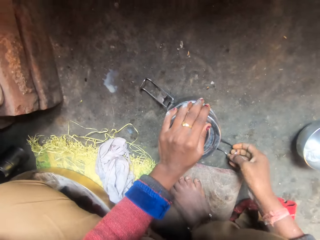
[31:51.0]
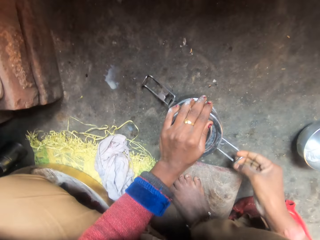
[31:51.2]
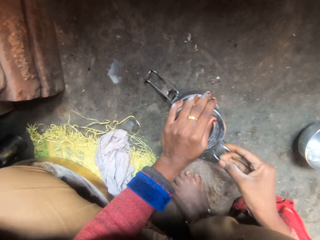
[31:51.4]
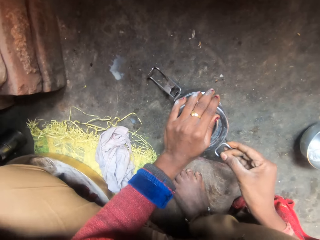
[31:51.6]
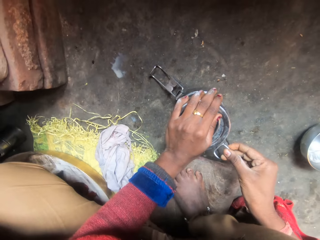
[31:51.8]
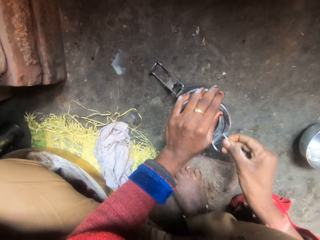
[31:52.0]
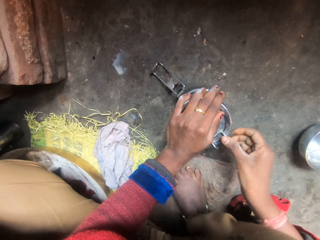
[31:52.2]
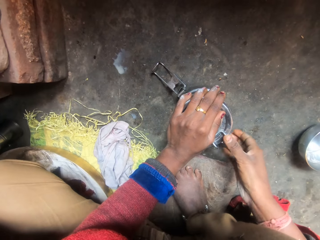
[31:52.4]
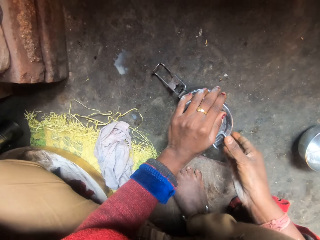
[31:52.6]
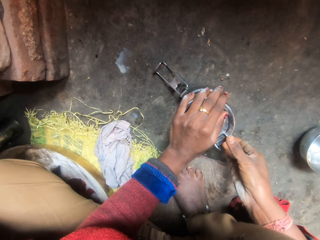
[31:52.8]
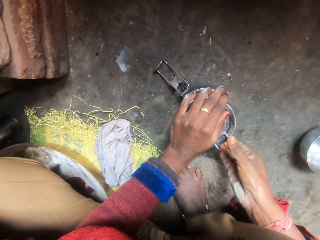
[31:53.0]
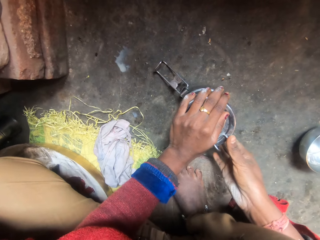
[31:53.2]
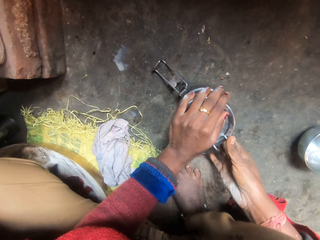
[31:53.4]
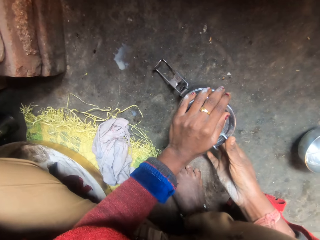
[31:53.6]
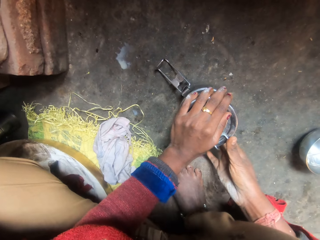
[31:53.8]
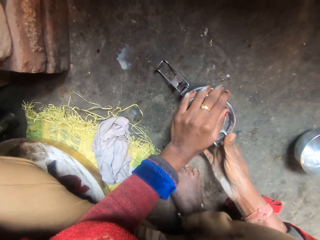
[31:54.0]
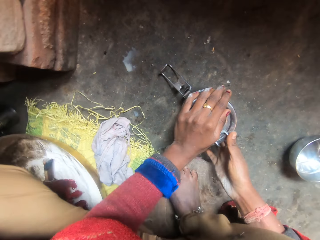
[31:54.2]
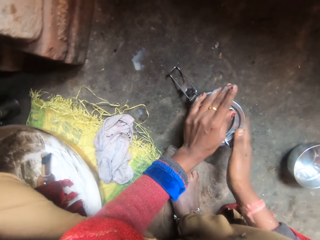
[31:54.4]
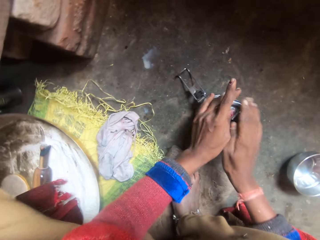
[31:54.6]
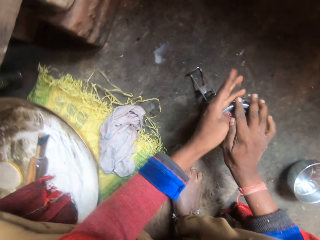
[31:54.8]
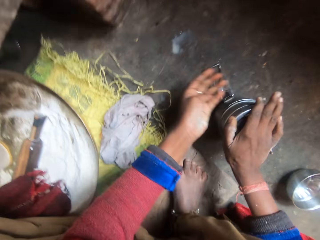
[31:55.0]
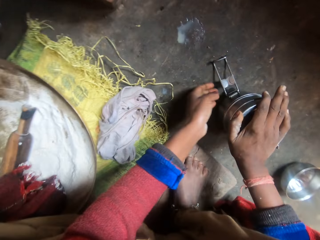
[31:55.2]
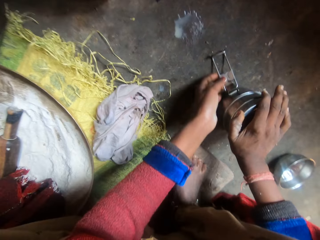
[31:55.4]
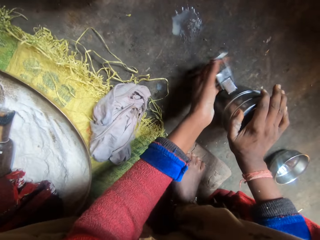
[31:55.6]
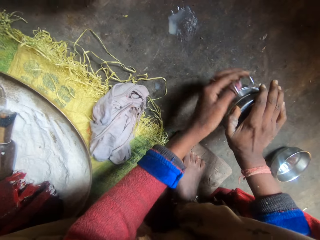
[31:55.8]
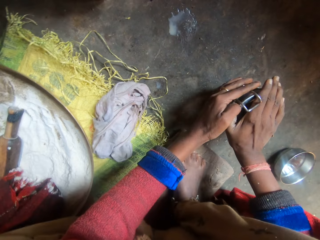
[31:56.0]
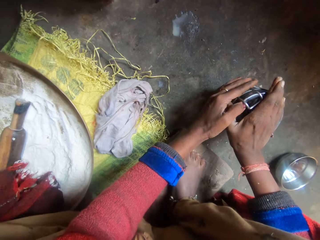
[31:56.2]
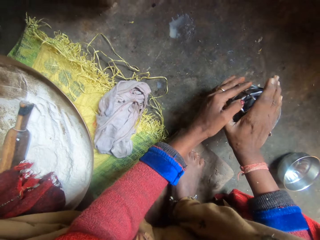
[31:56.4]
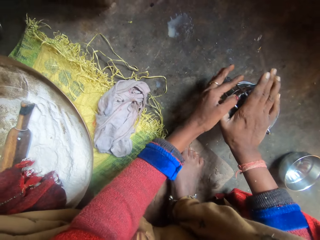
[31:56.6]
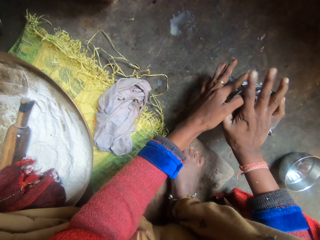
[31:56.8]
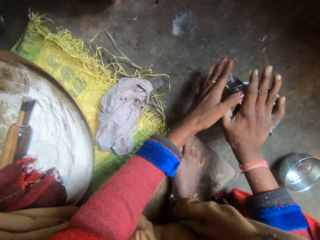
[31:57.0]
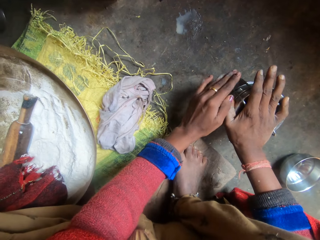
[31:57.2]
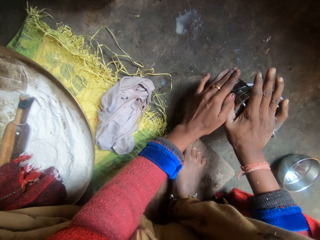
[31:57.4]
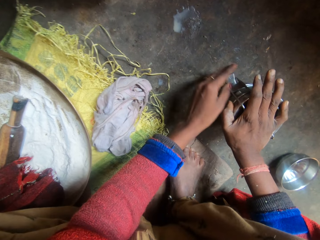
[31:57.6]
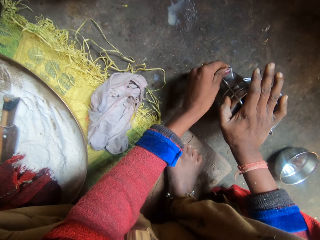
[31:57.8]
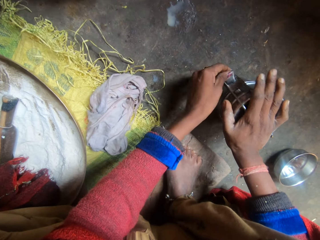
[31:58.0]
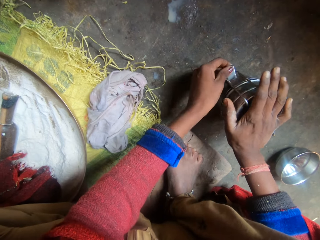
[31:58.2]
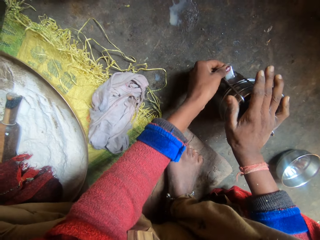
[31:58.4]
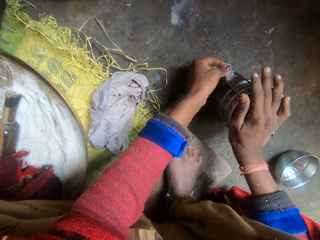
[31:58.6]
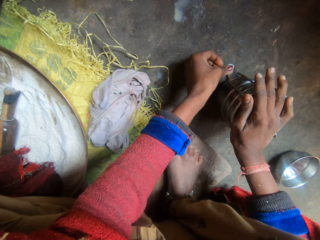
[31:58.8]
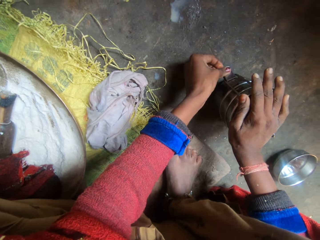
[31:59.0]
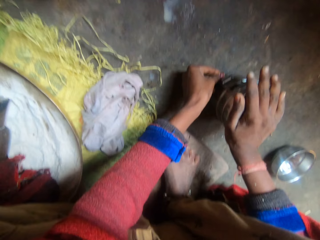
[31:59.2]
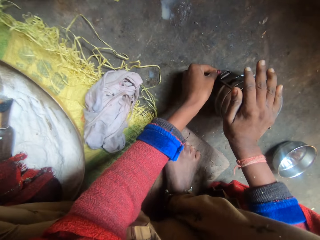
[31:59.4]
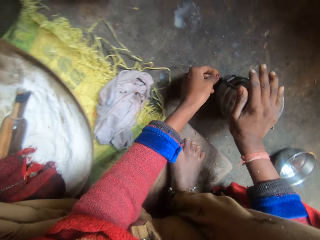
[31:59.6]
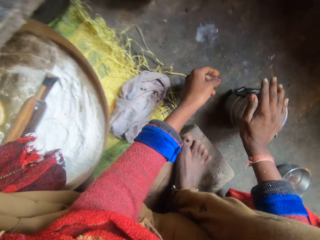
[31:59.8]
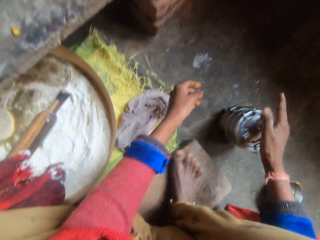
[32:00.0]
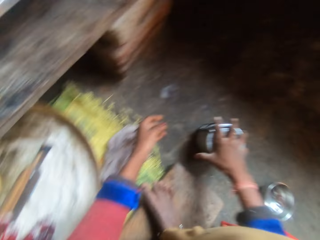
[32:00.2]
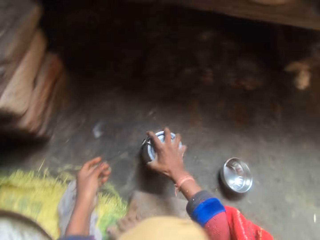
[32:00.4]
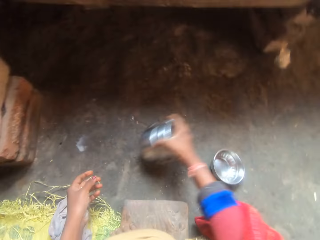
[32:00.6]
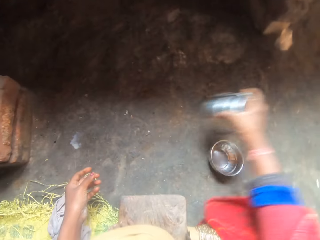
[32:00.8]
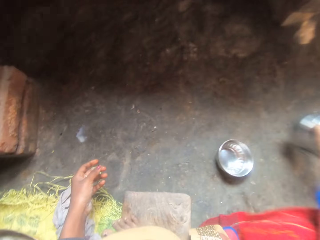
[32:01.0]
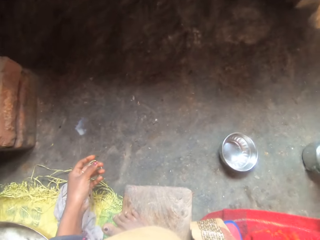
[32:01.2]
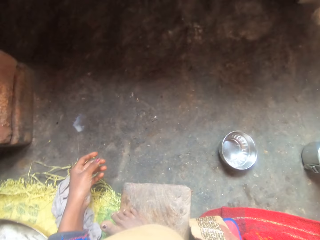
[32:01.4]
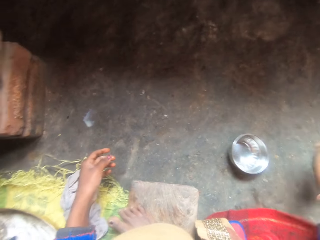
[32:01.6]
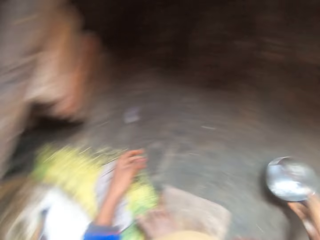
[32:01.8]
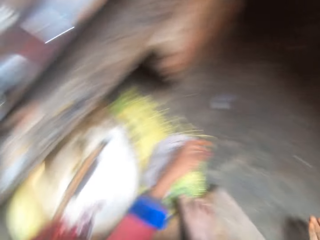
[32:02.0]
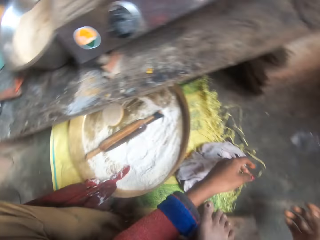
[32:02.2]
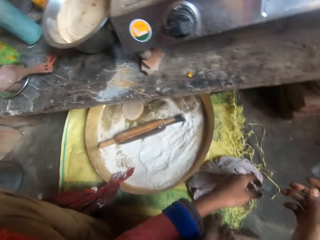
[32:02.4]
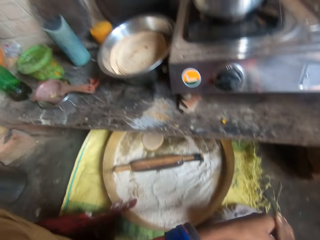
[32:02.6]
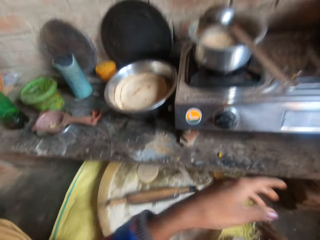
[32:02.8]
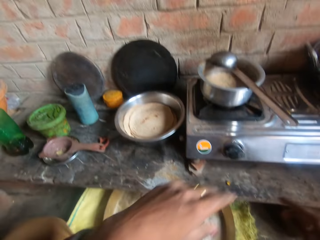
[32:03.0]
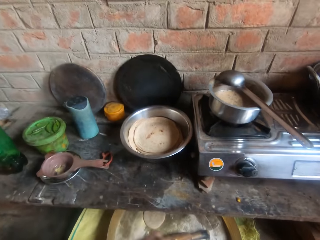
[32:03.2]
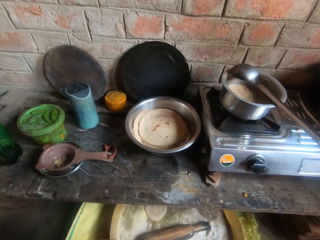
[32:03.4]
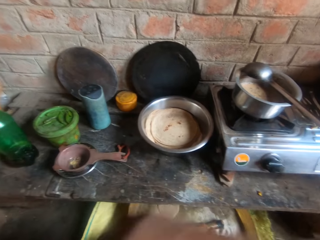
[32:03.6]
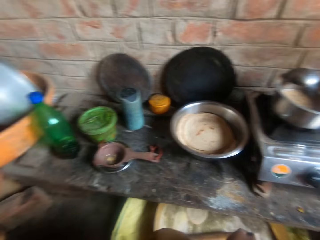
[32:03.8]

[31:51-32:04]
The camera wearer sets the flask pieces. They lock the container in place. They hold the container. They lock the container in place. They move the flask on the ground. They touch the plate on the ground.

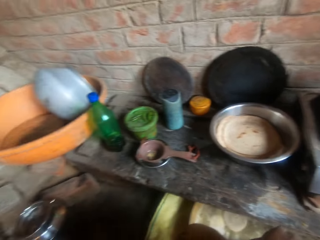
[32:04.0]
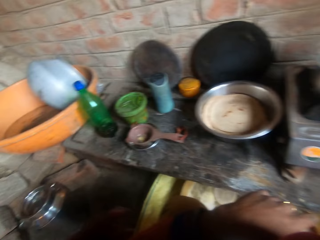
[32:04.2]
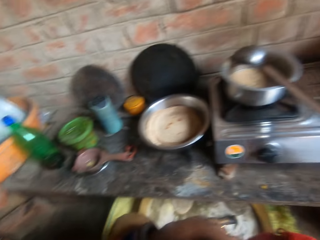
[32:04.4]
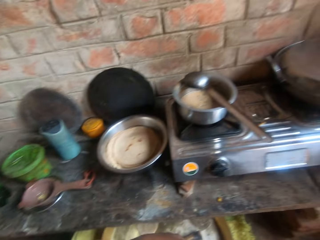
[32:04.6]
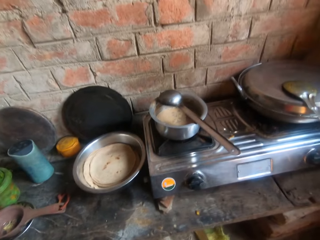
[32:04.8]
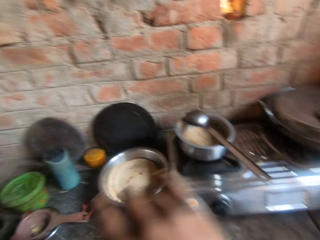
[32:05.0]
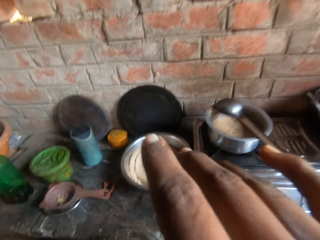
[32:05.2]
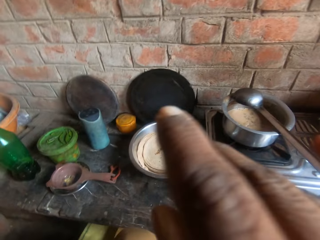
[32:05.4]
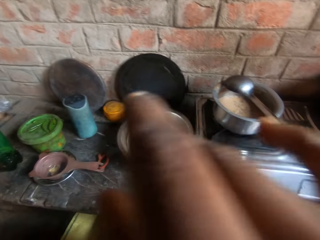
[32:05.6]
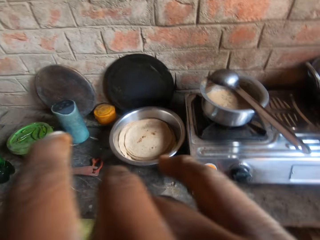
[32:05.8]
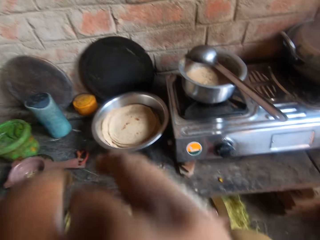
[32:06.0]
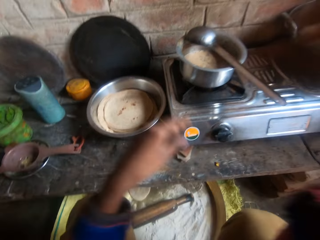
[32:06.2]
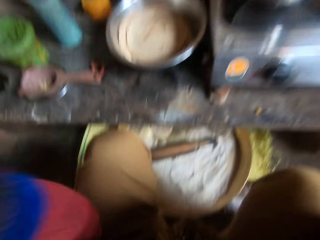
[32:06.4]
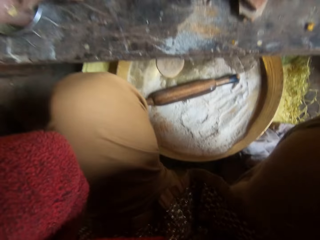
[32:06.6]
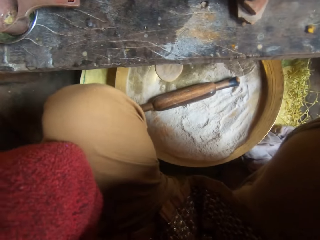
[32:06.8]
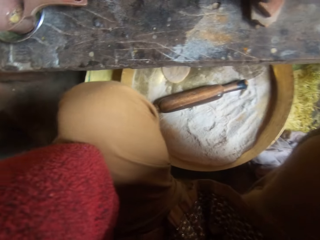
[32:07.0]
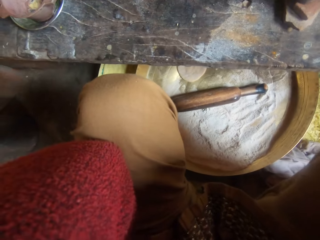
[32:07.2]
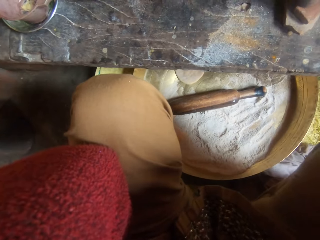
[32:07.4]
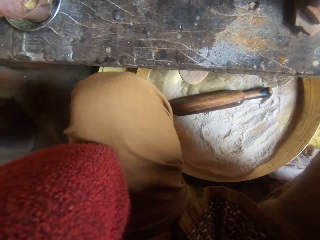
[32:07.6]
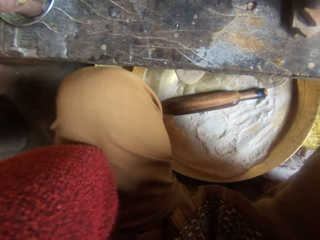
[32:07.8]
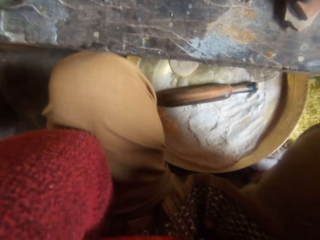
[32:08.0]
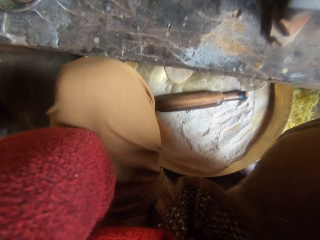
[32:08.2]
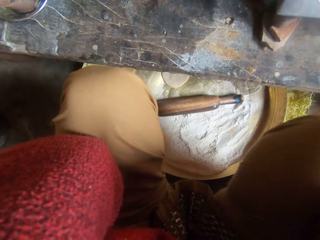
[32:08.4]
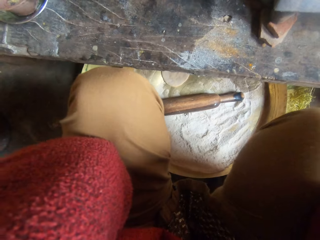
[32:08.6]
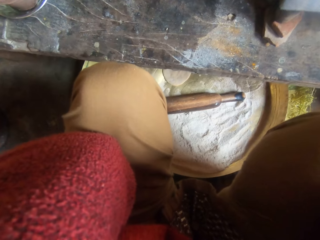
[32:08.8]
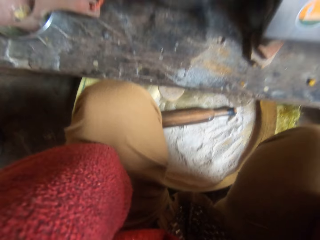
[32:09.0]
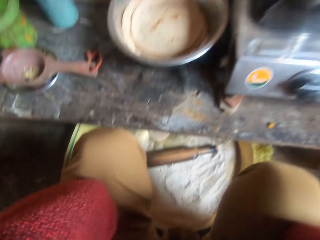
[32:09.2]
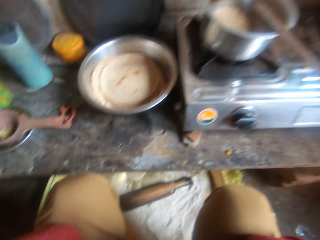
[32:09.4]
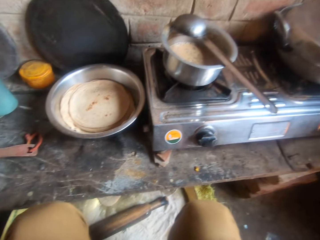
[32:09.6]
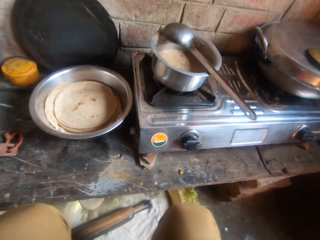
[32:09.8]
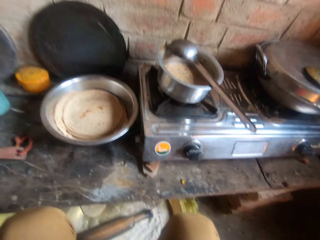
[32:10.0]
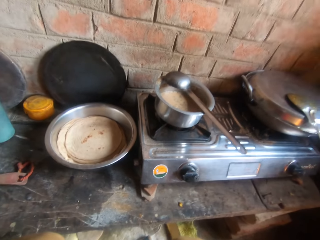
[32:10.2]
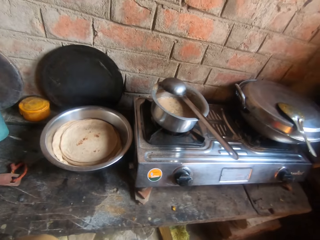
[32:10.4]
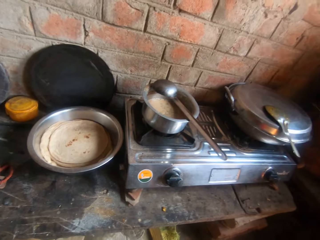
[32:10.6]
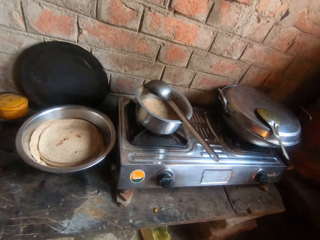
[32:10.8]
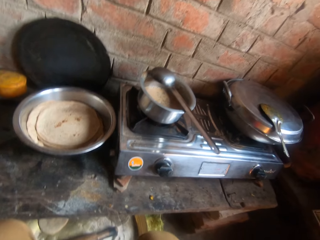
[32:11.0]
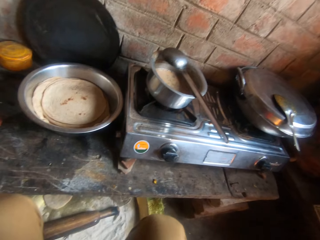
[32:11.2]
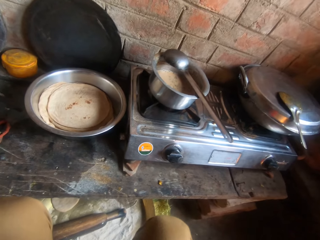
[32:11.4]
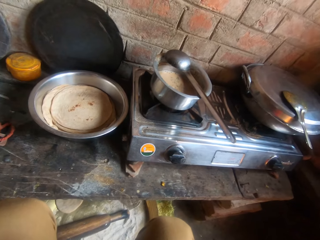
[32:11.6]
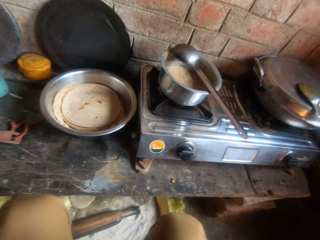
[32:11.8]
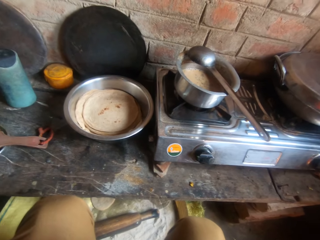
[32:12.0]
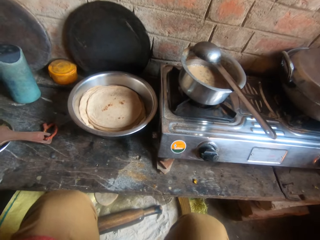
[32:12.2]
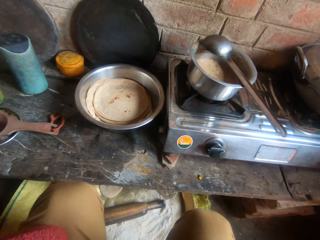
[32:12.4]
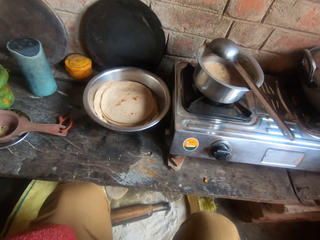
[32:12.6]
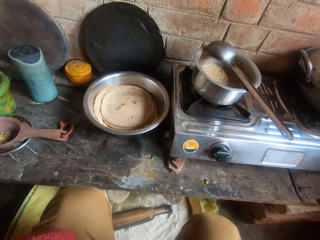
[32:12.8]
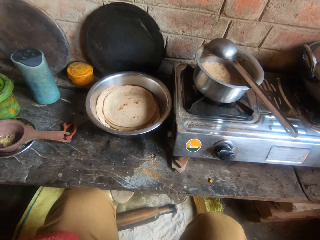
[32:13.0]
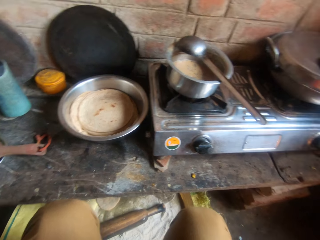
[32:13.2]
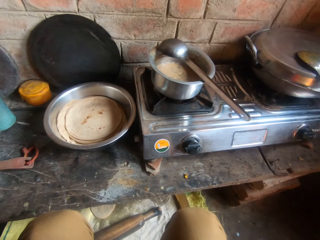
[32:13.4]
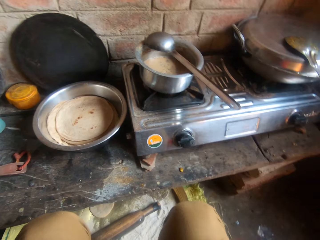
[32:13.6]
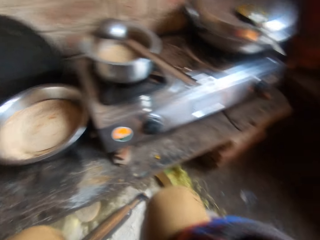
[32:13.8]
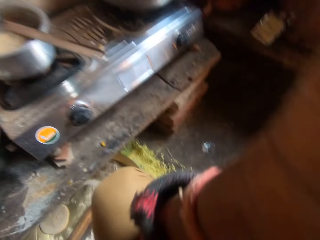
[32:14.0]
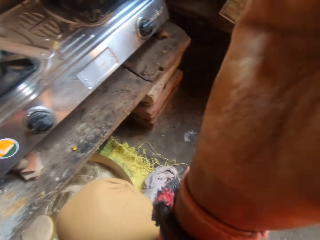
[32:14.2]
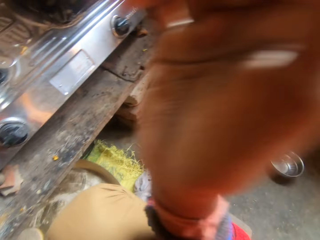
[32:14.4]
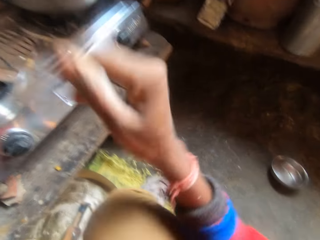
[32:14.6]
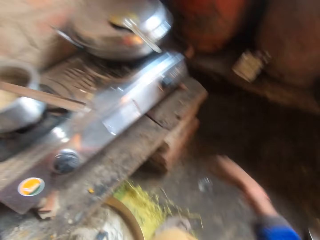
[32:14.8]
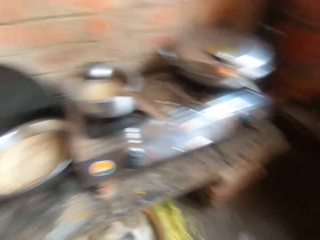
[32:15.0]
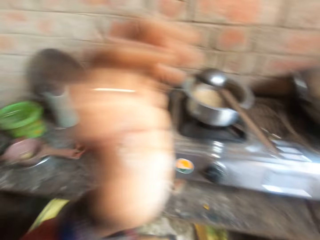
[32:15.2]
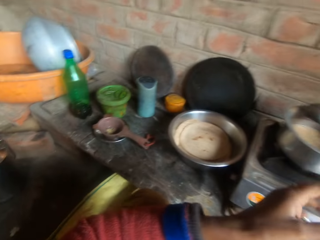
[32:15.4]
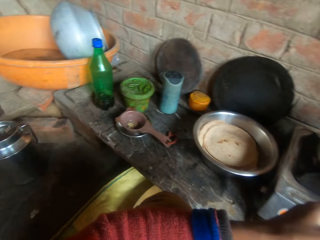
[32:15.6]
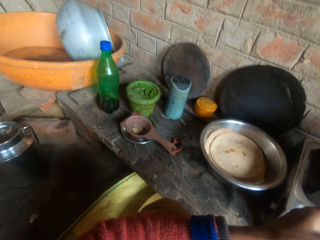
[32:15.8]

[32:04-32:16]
The camera wearer looks around the kitchen. She wipes her face with her hand. She scratches herself with her hand. She raises her left hand. She stares at the tray. She stares at the stove. She looks around the kitchen.
